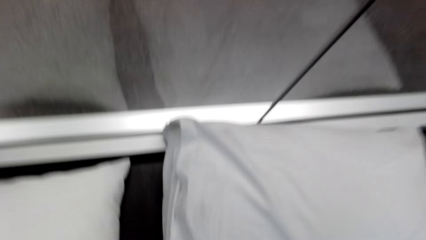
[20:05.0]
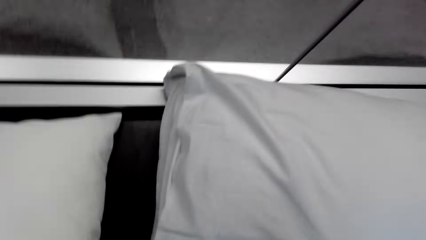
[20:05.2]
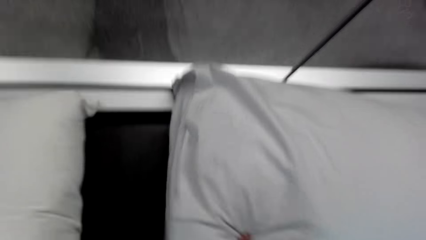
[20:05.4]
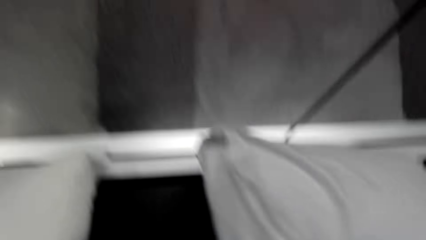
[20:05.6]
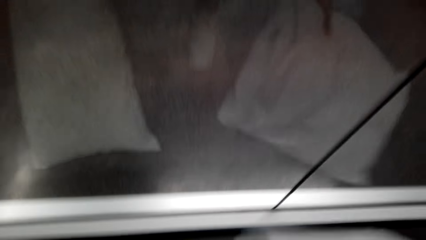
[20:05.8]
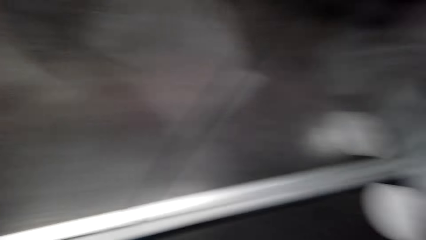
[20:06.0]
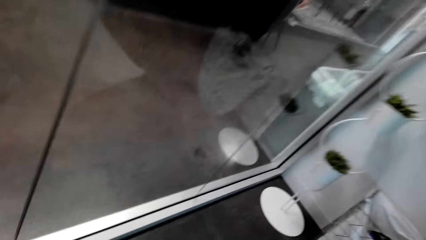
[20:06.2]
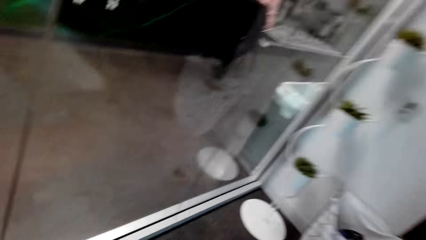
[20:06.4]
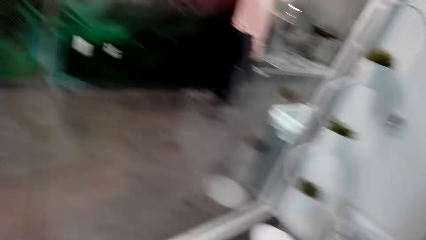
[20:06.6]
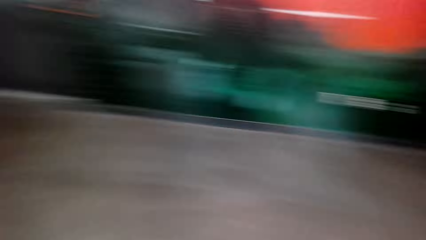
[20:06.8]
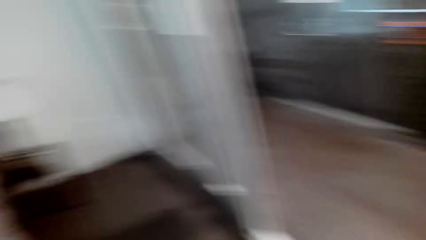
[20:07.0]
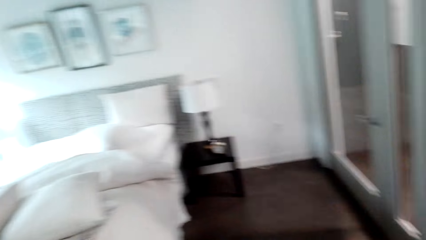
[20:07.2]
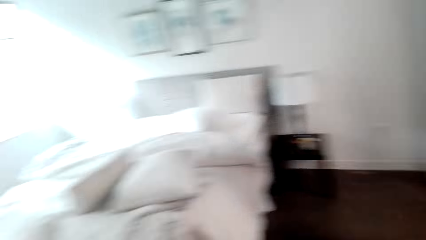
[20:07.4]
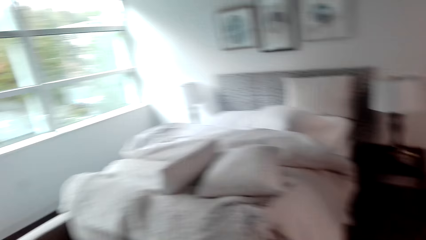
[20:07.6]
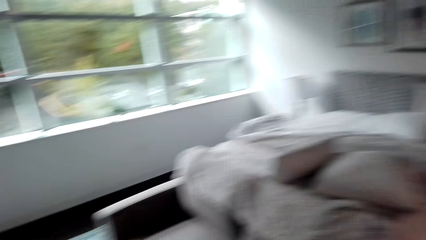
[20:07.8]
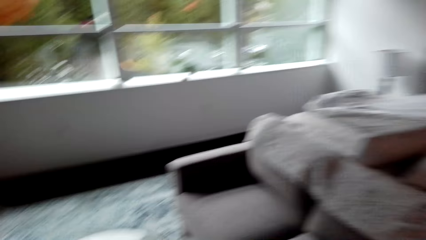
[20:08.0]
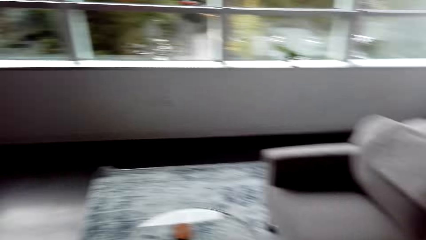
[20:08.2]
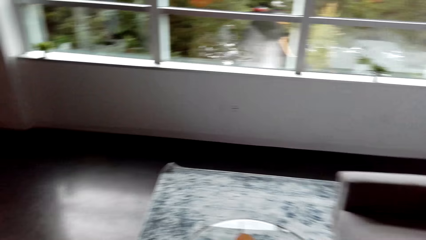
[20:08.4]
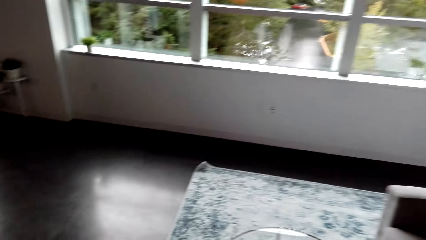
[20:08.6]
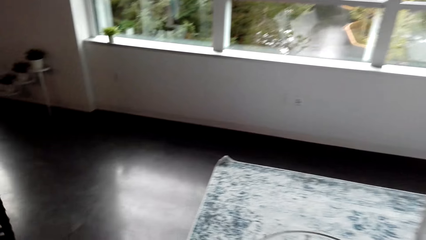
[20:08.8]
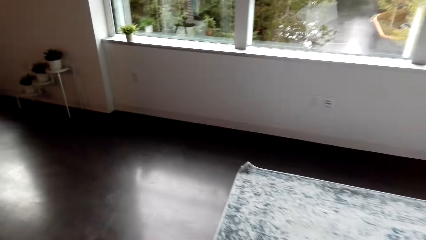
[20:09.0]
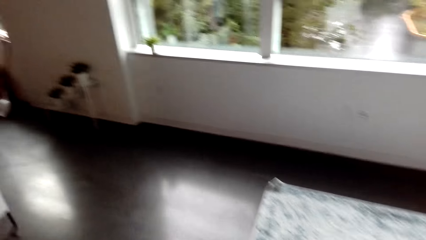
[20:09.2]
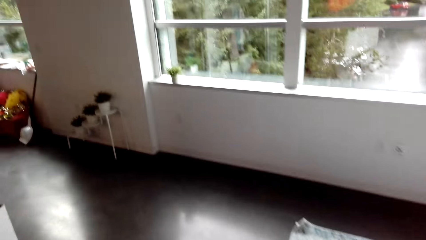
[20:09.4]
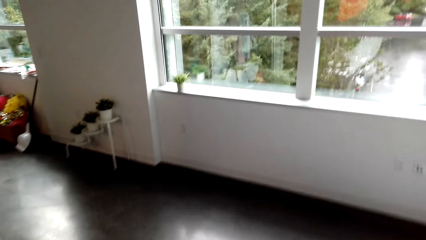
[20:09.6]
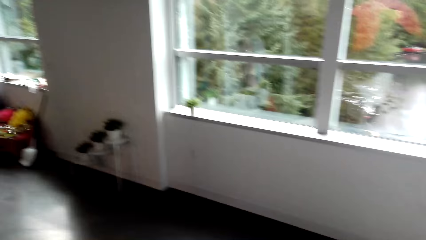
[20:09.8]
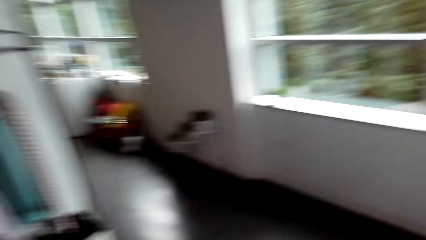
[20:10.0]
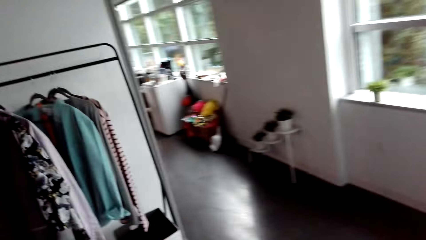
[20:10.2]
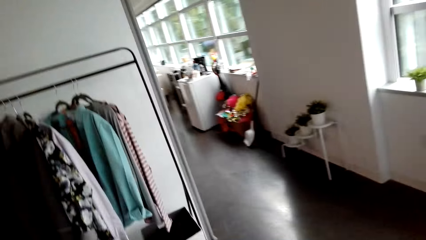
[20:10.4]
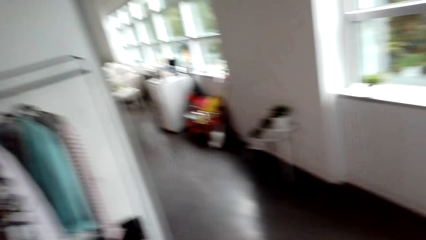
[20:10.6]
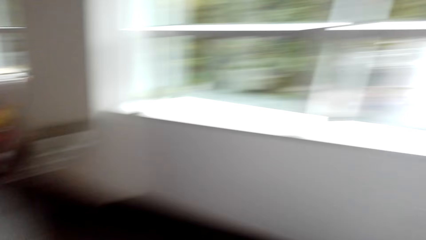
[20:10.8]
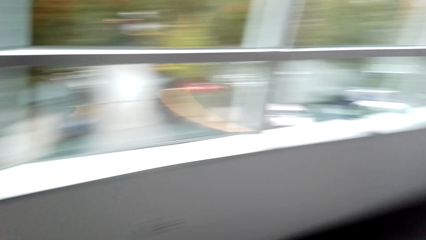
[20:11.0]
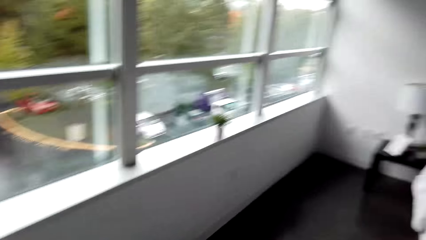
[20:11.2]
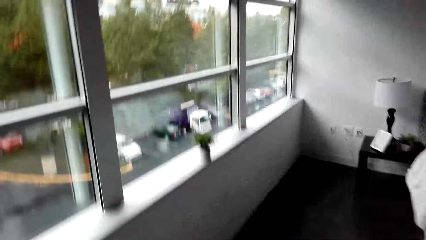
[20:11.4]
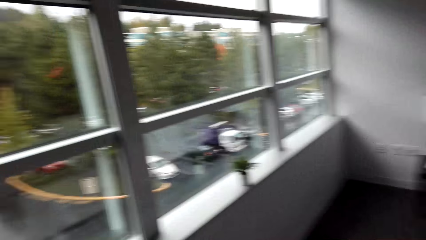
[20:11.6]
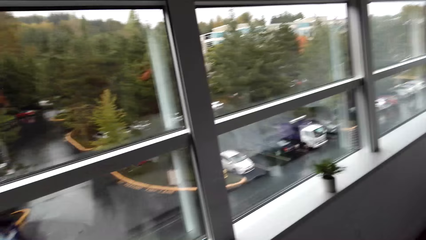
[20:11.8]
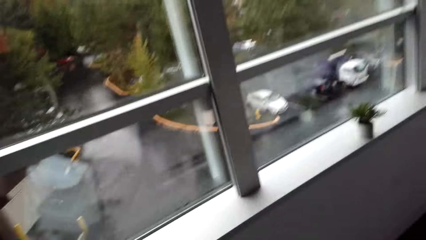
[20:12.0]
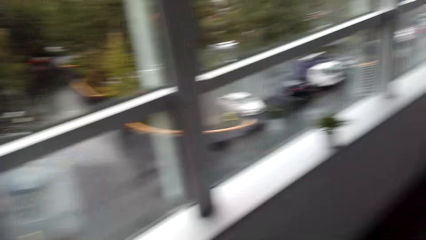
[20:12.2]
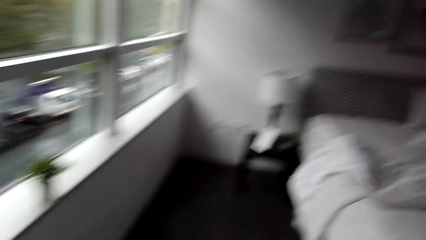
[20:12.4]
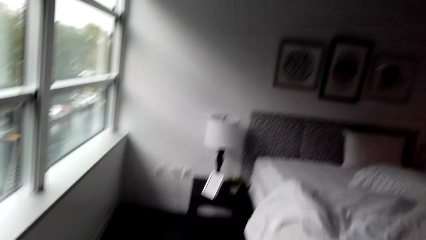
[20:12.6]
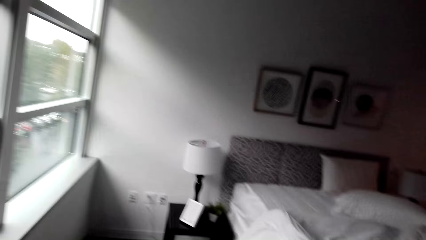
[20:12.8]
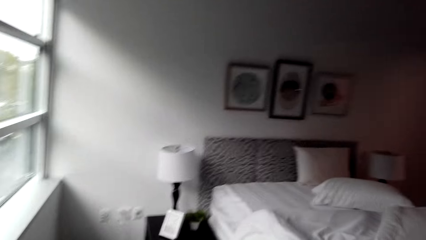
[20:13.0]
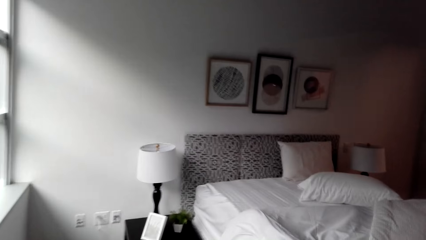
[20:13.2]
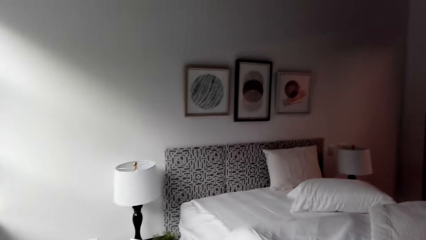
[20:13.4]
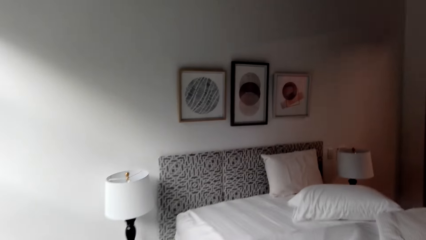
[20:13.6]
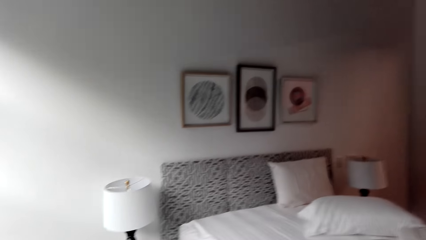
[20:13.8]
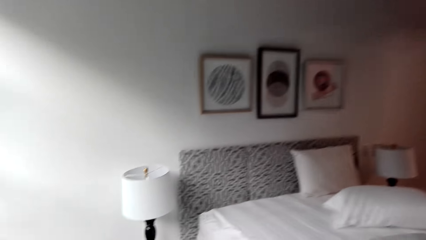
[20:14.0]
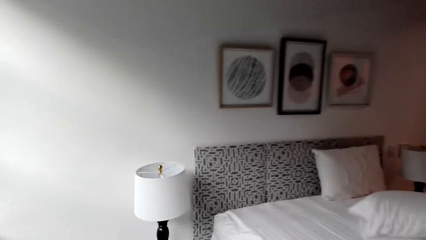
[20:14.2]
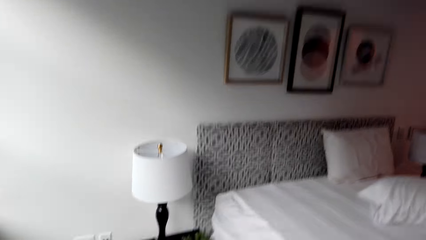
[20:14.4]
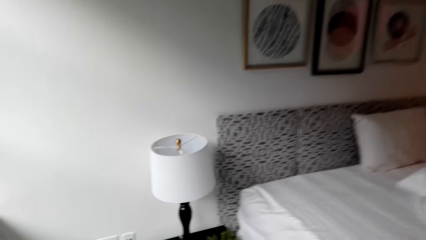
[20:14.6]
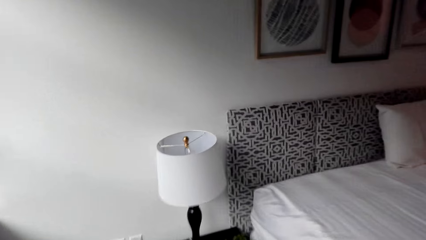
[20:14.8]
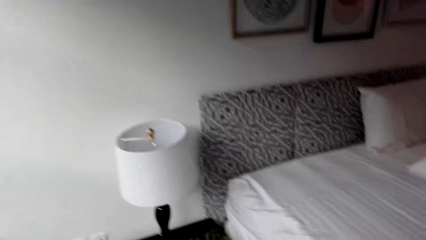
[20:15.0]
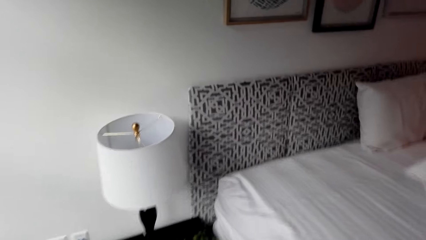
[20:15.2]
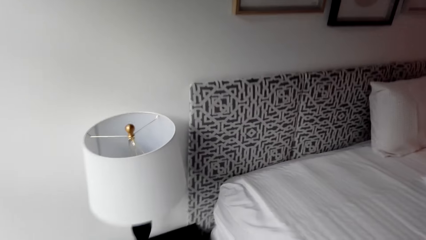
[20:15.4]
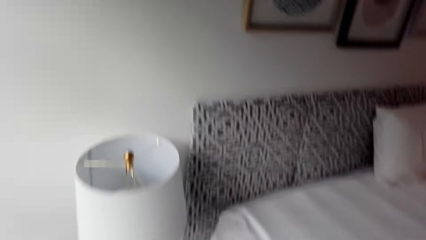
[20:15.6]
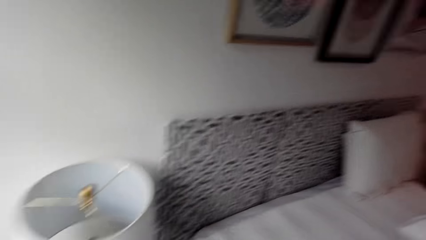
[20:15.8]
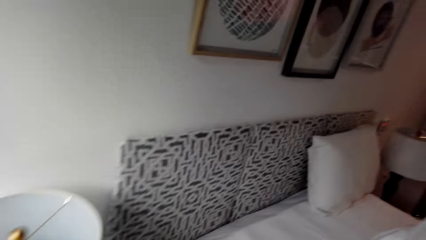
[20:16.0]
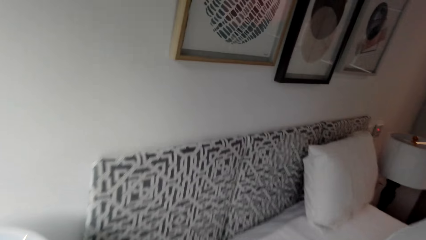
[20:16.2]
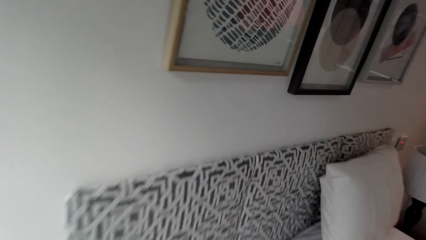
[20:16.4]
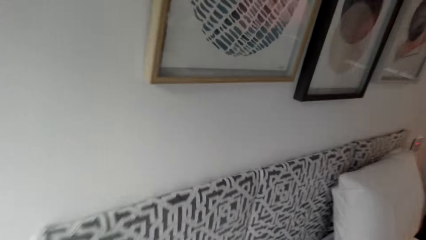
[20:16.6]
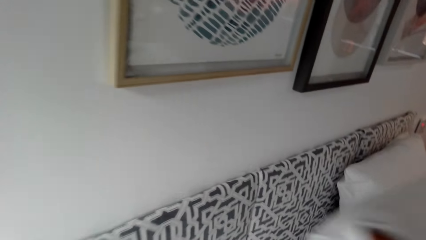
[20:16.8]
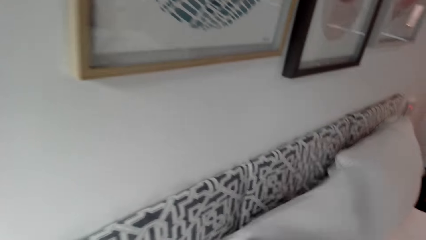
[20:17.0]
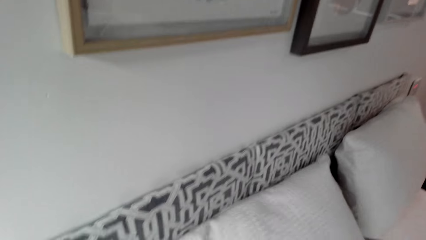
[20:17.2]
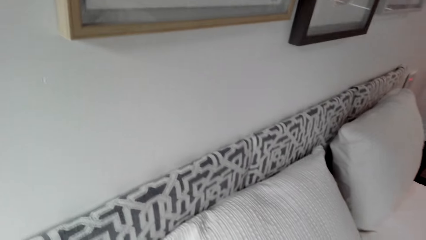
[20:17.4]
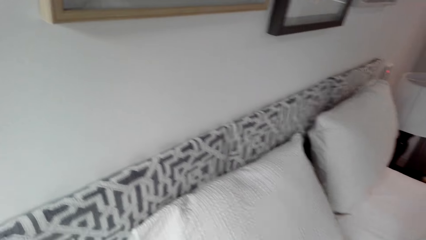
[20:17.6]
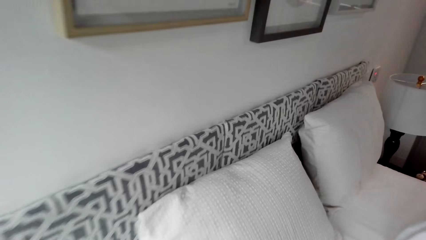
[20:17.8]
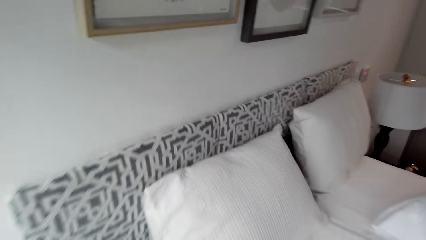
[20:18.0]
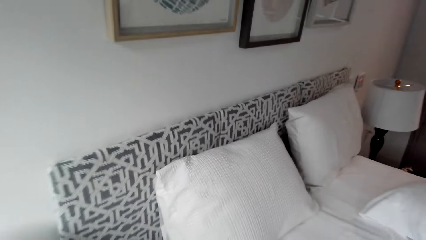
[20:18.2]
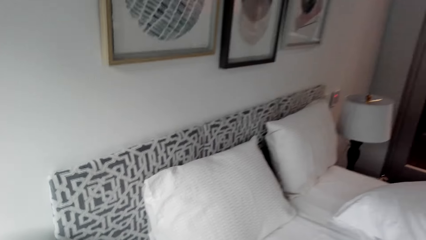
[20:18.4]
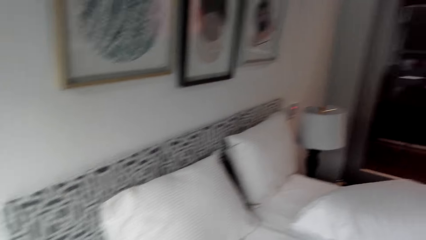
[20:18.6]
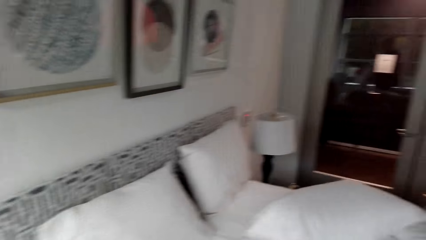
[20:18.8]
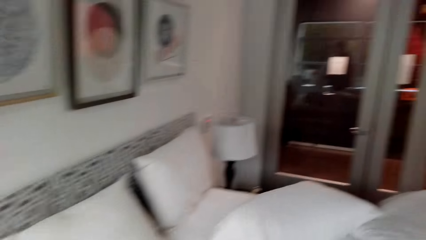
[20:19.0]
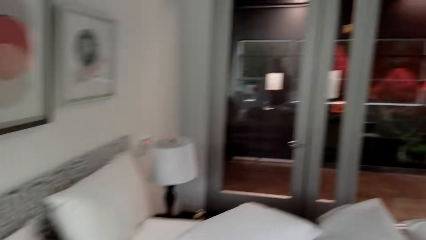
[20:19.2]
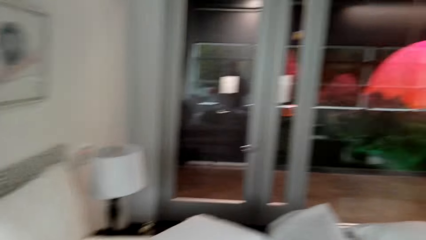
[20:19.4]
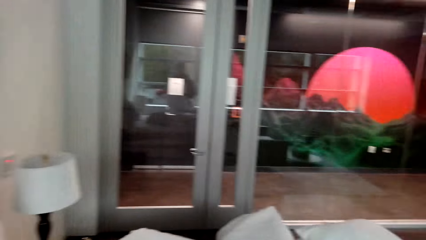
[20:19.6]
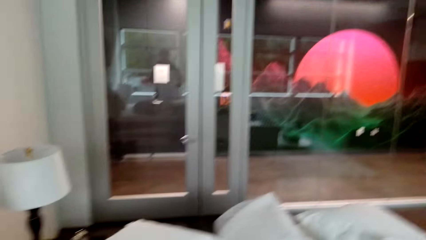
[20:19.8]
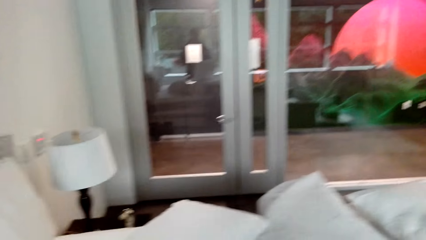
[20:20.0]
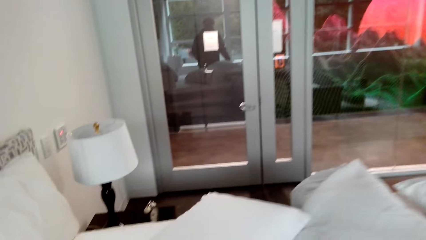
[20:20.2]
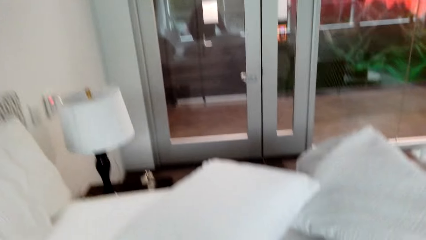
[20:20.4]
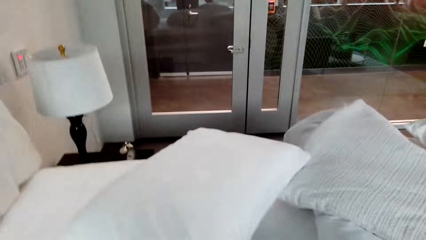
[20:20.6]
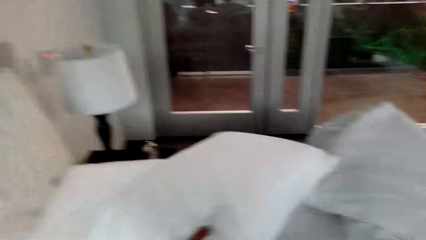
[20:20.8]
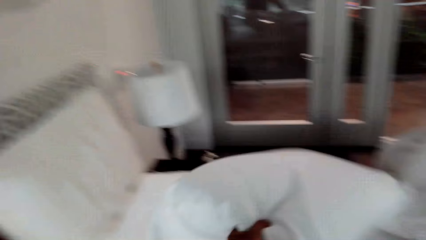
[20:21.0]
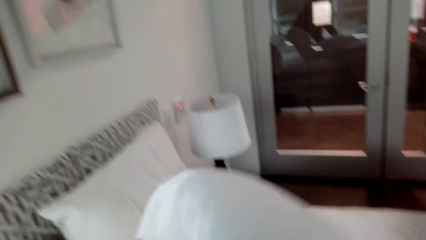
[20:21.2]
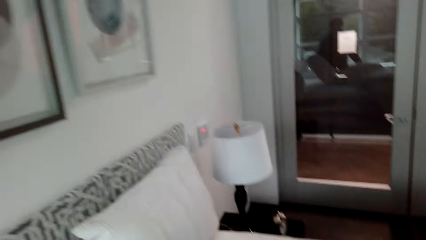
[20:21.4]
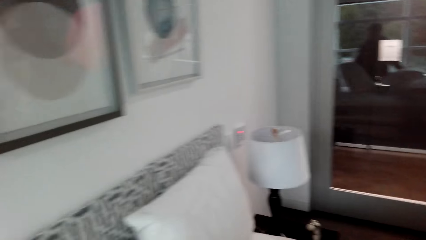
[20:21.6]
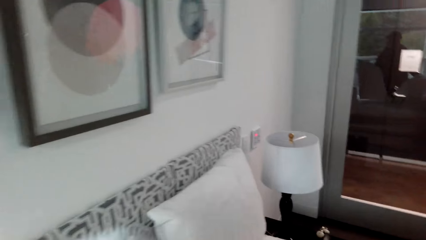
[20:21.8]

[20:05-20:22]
The camera wearer picks pillows from the floor. They walk around. They walk towards the bed. They put a pillow on the bed.
